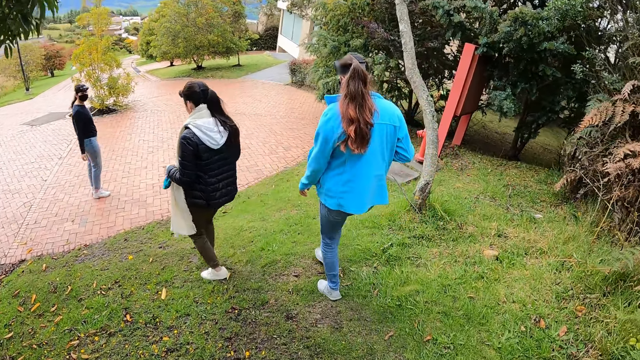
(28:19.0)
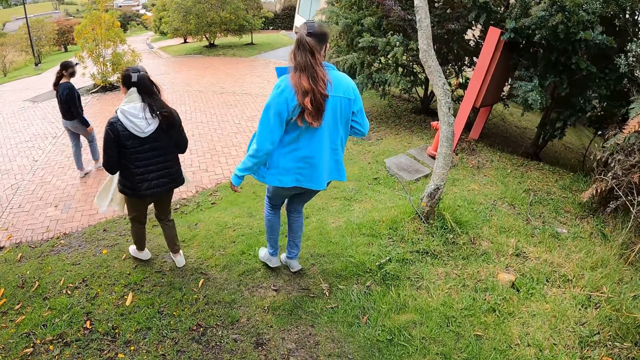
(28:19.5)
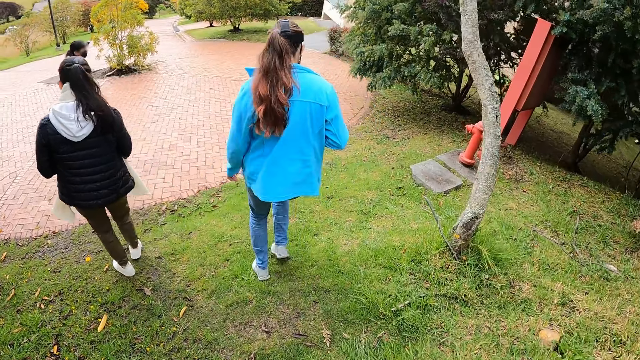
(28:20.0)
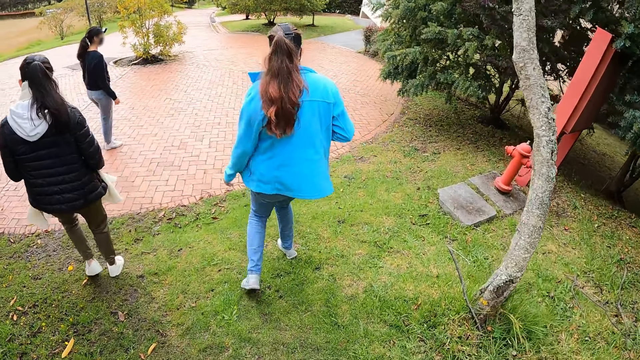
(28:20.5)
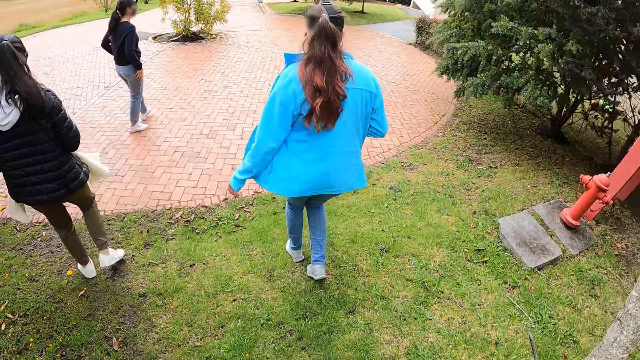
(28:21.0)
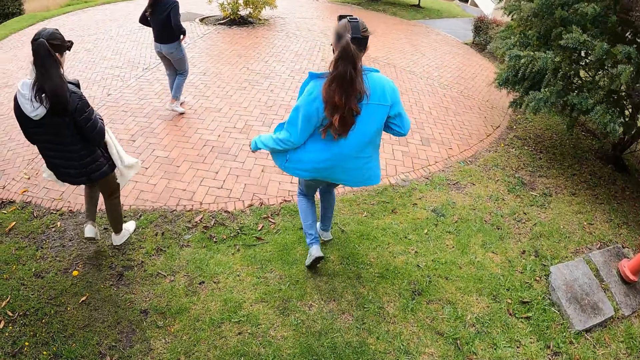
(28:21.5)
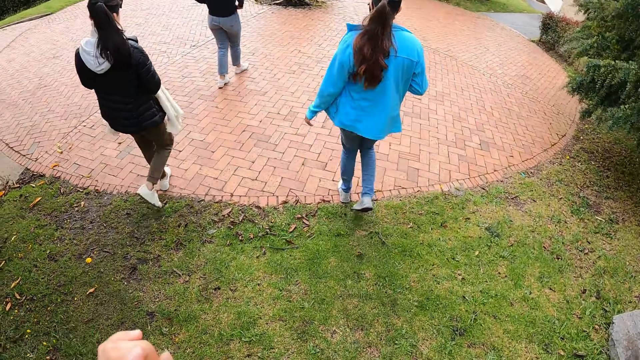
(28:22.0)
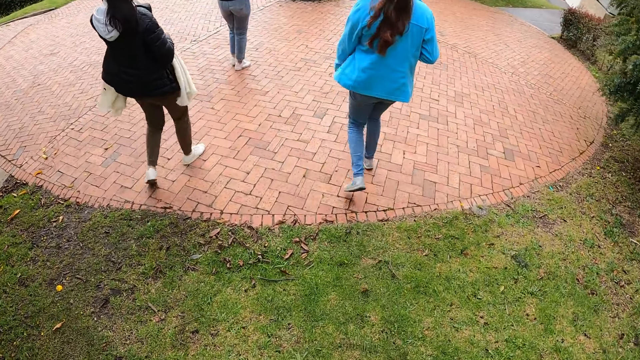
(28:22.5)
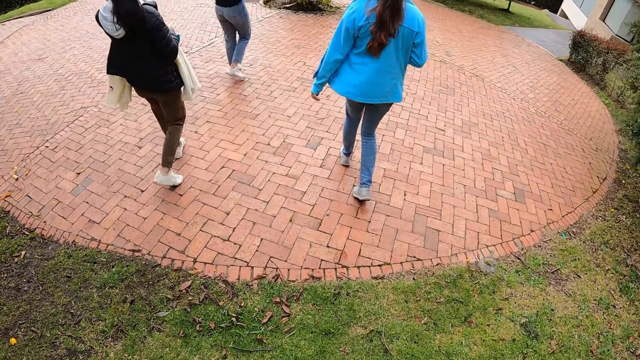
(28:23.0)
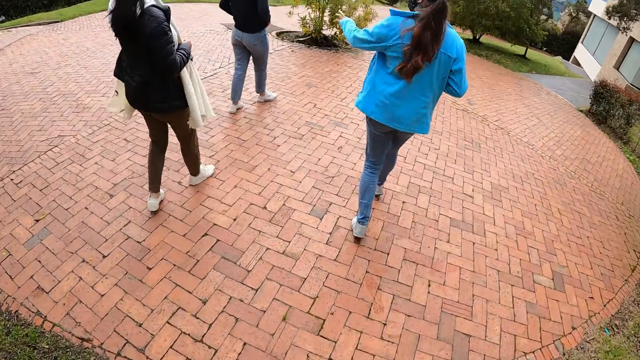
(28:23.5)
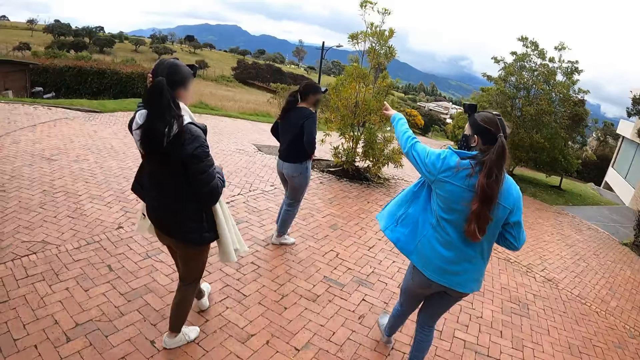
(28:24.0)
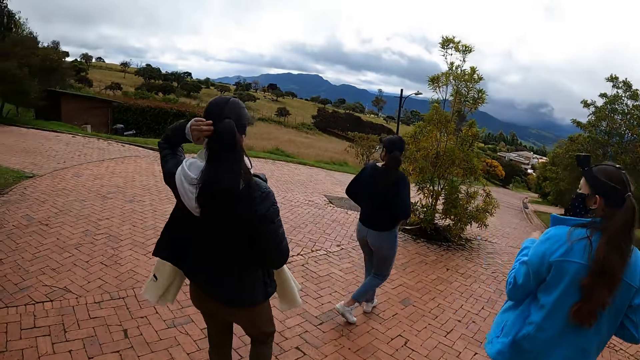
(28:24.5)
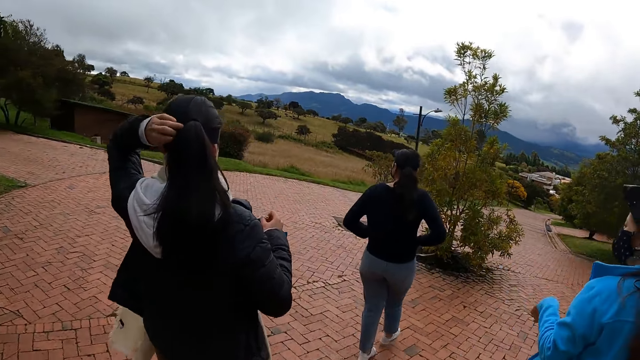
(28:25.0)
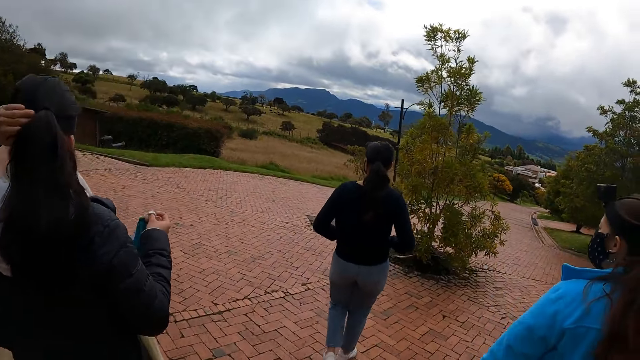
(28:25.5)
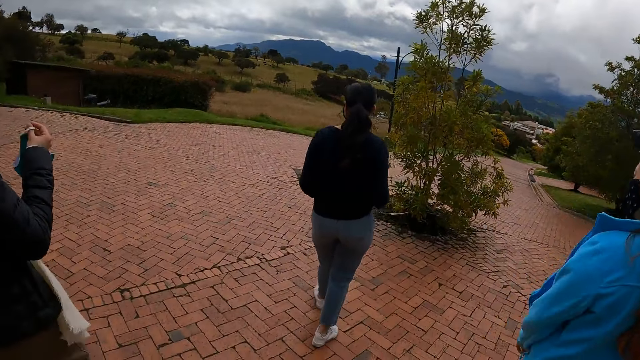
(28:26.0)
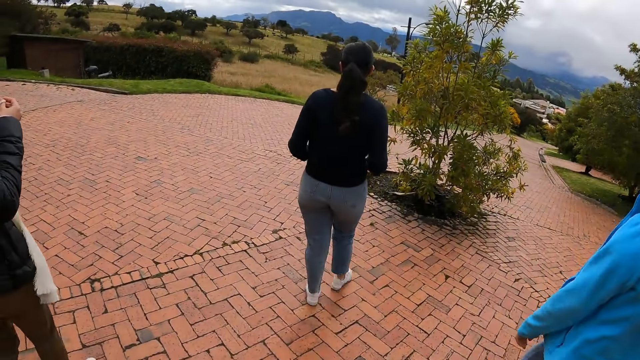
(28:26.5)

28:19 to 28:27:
The camera wearer interacts with the group of people.

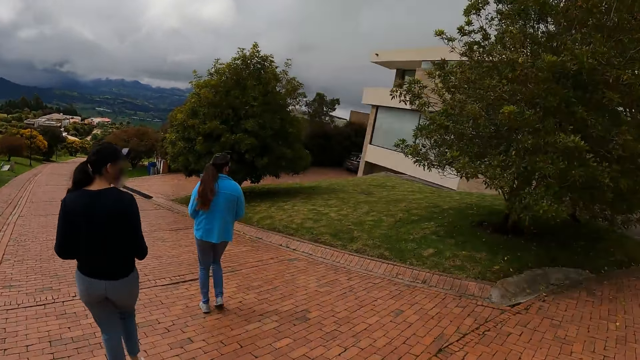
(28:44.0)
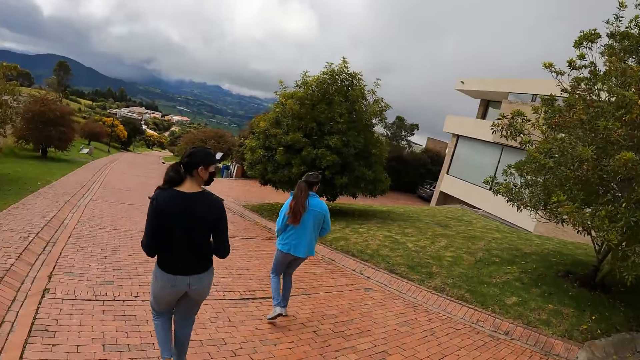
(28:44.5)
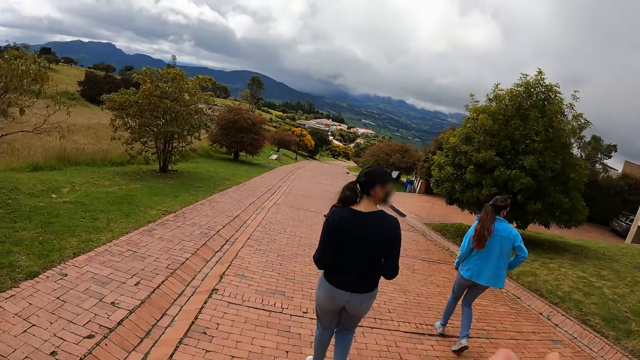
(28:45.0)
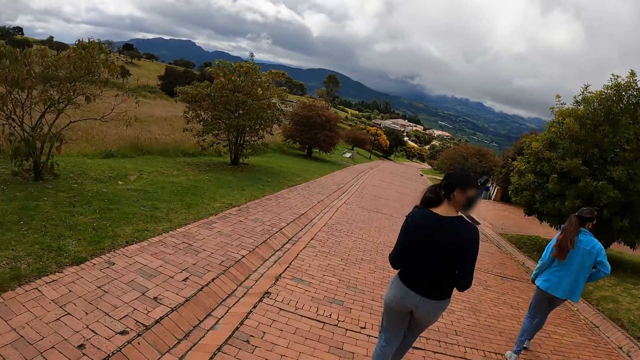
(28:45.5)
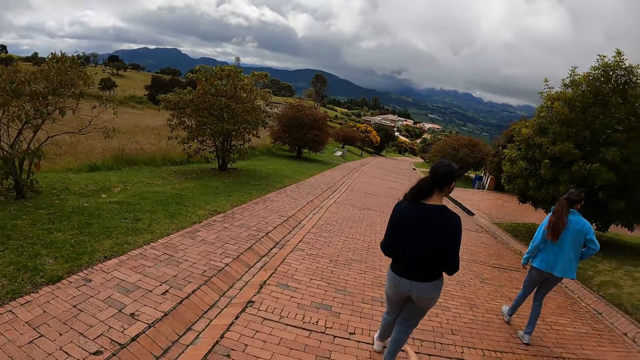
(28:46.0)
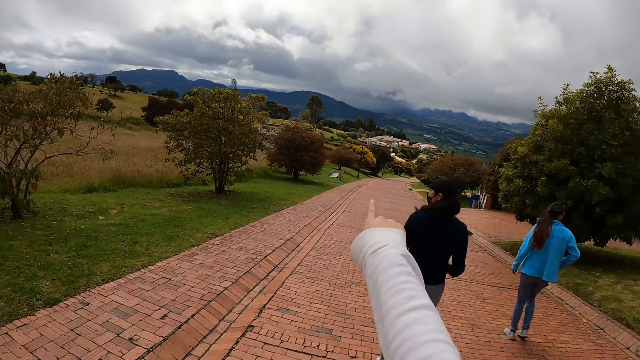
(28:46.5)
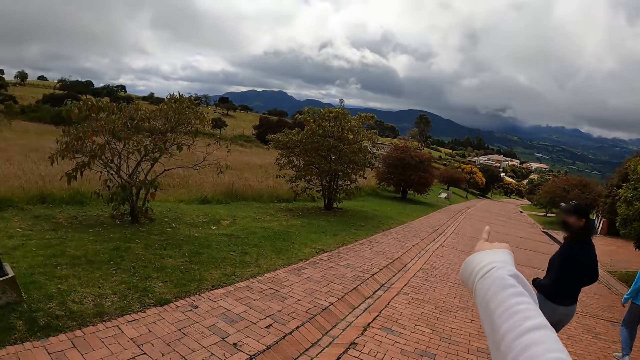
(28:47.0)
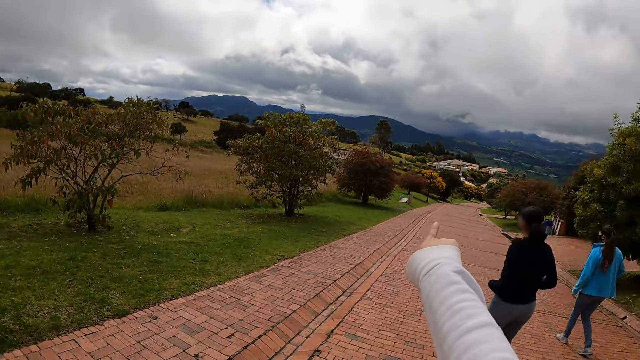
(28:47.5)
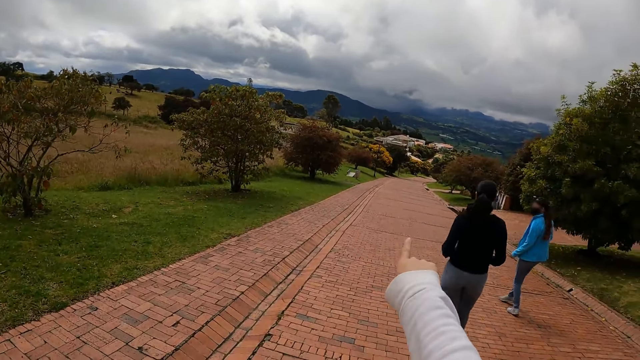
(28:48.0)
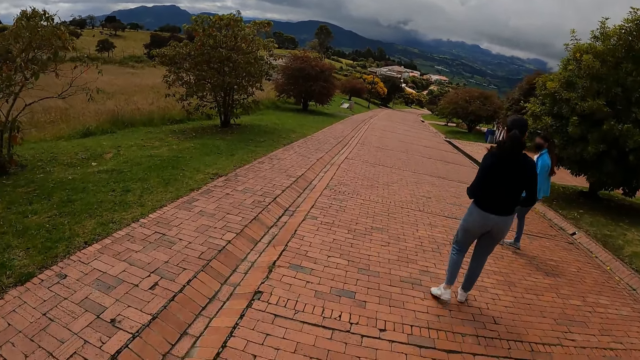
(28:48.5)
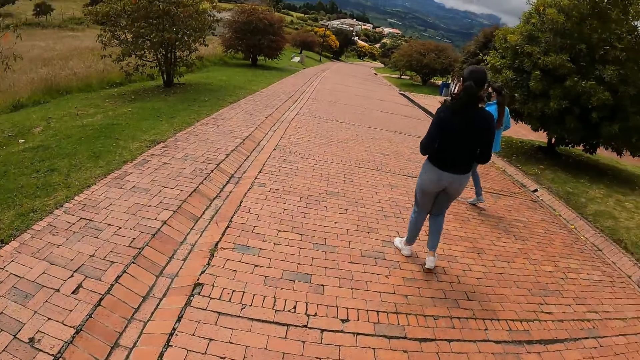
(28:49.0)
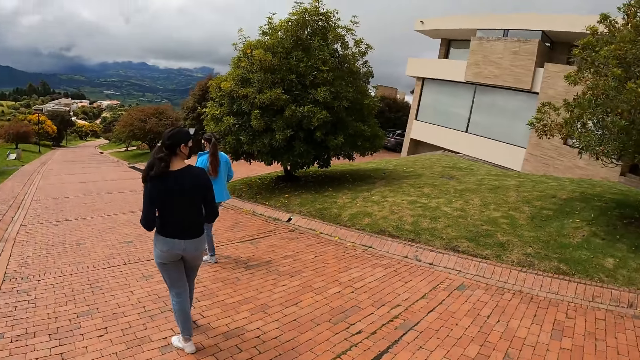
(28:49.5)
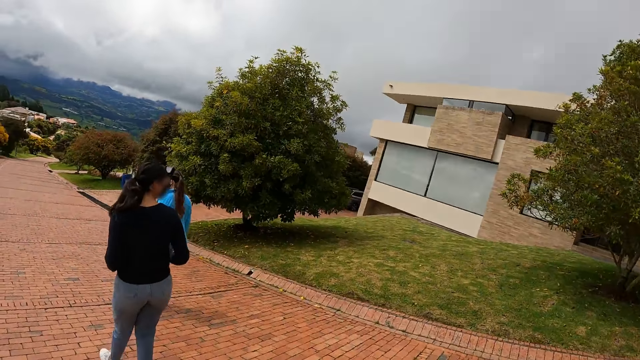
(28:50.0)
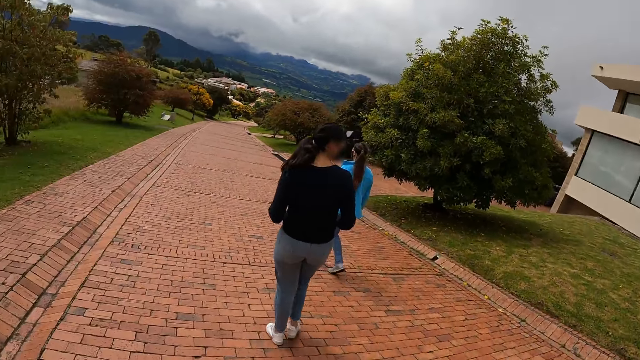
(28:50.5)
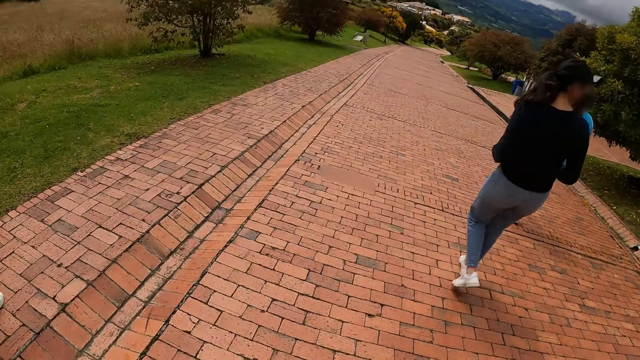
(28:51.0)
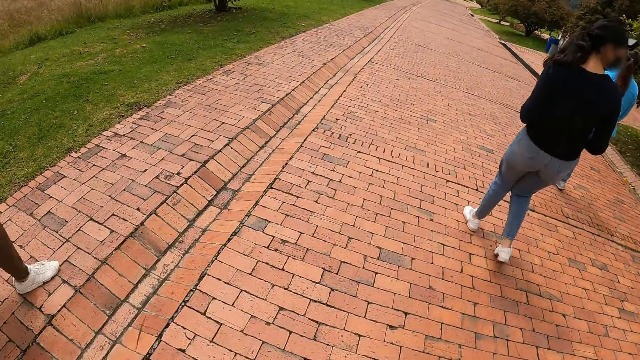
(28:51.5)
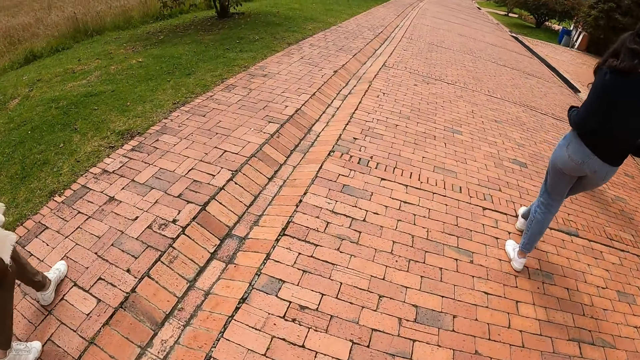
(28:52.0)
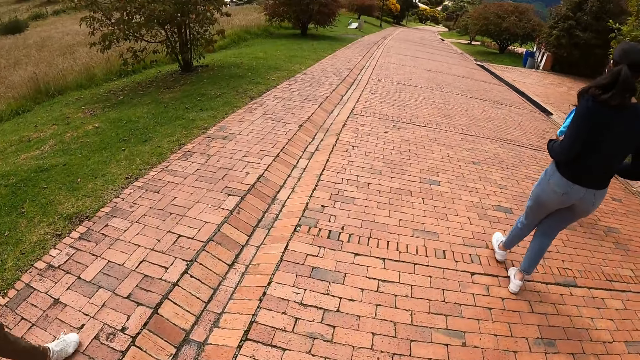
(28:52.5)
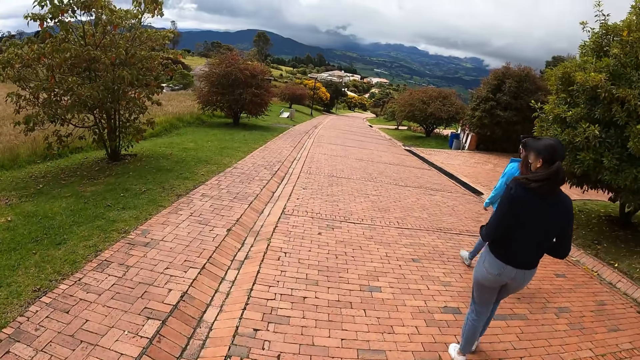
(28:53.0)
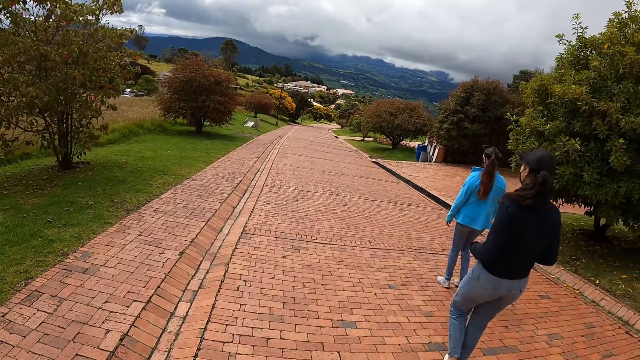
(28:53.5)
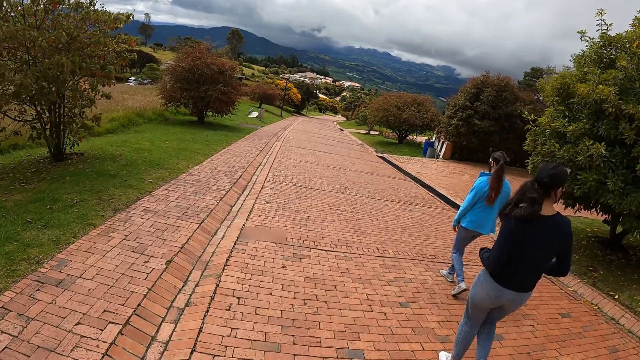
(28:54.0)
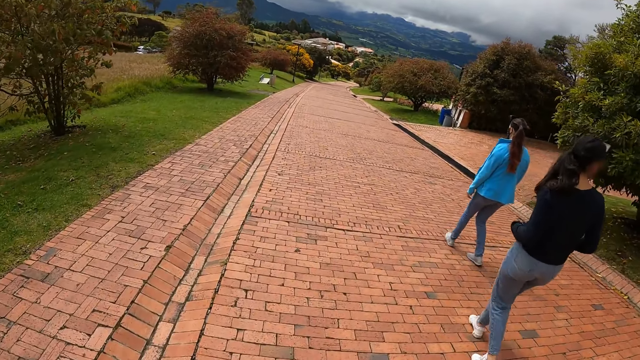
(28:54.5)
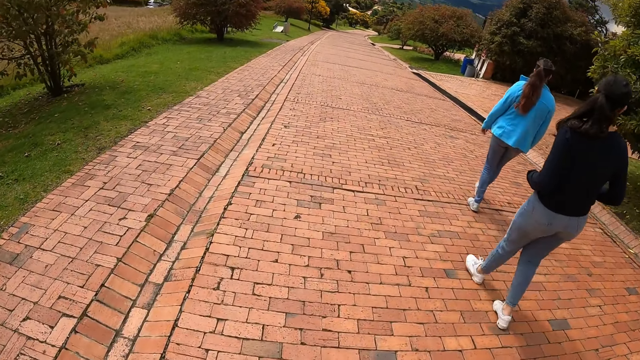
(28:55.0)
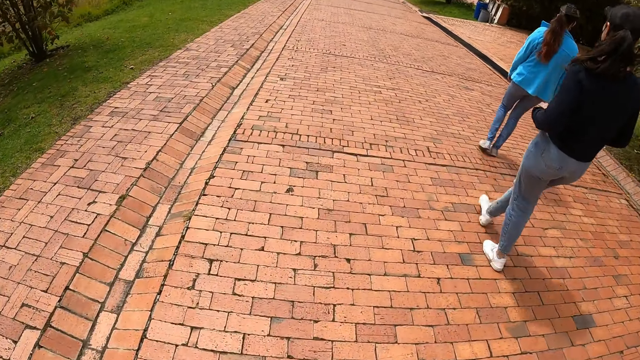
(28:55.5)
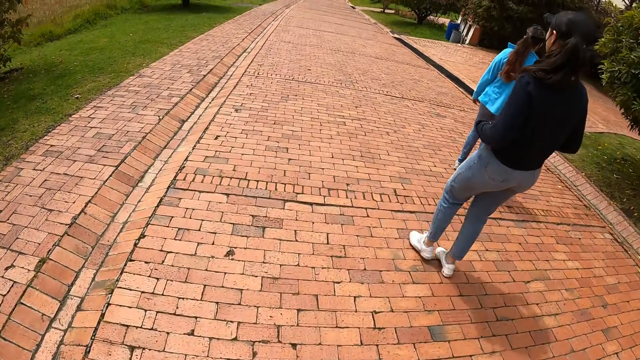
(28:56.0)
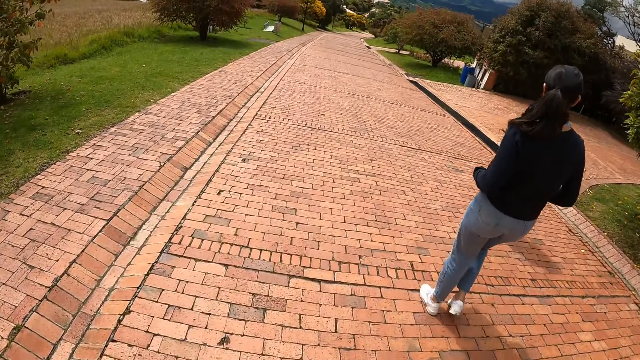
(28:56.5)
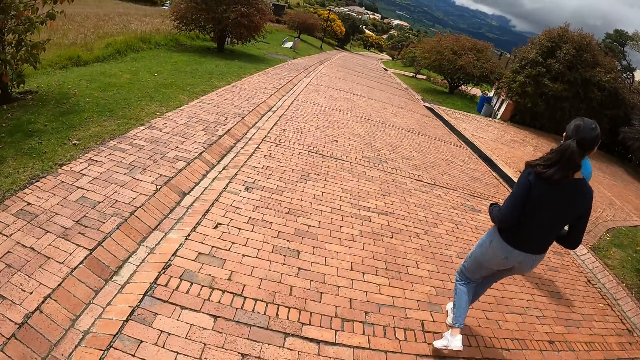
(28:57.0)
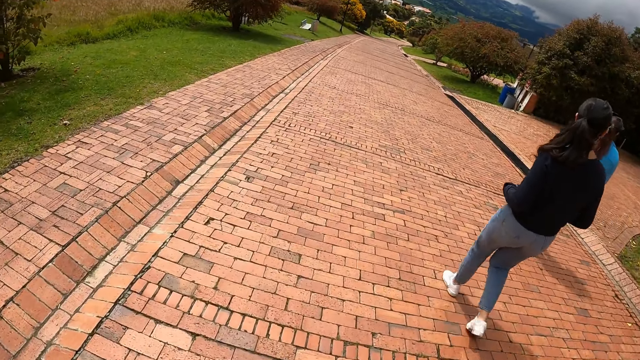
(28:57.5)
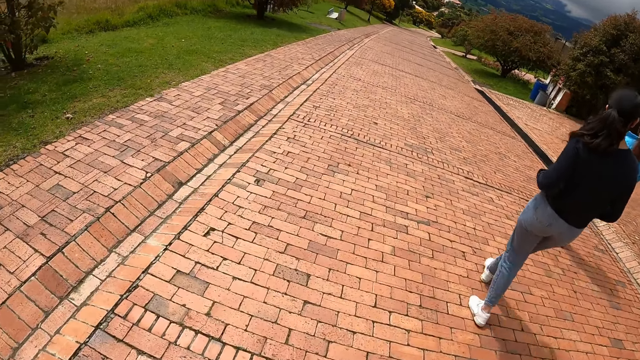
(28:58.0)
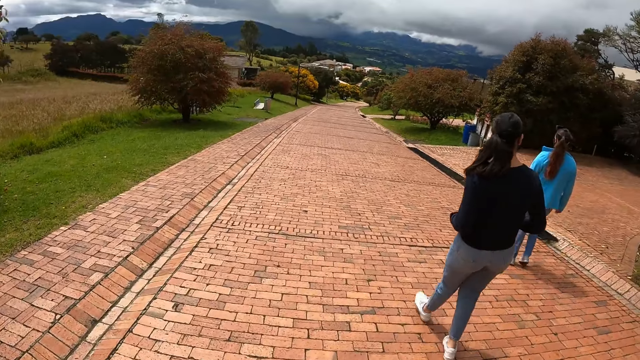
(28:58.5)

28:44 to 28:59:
The camera wearer points forward with her right hand.
